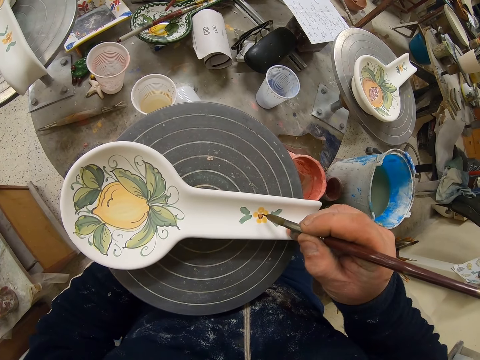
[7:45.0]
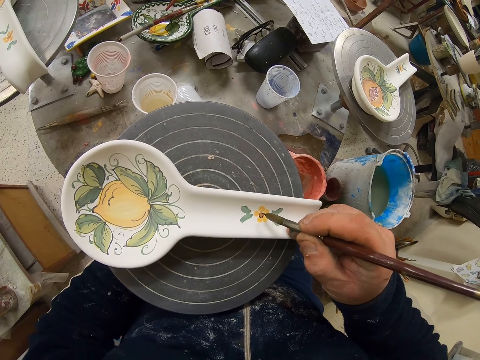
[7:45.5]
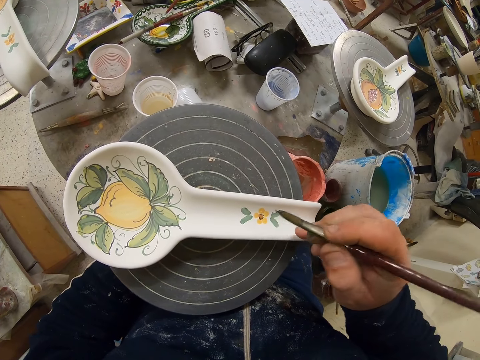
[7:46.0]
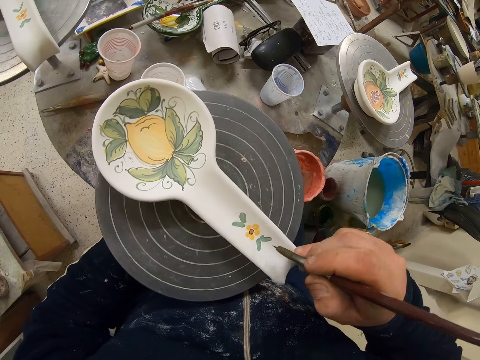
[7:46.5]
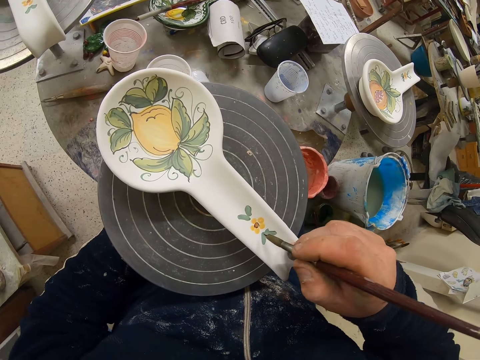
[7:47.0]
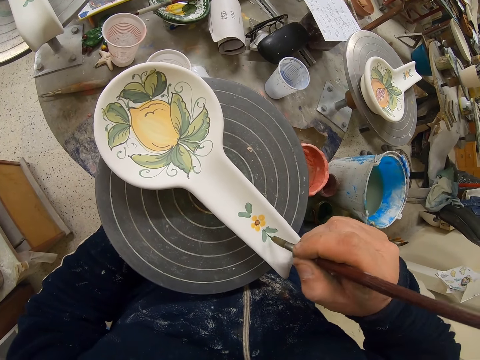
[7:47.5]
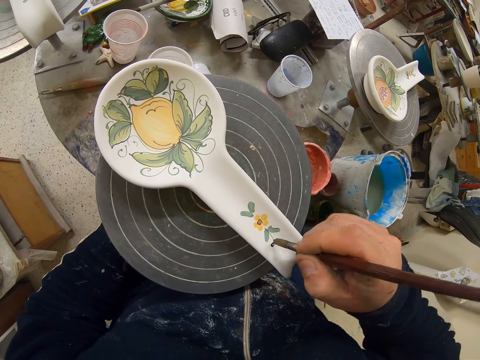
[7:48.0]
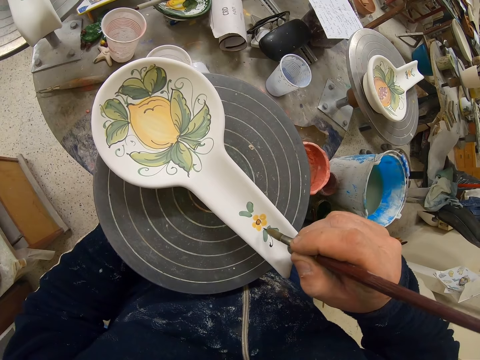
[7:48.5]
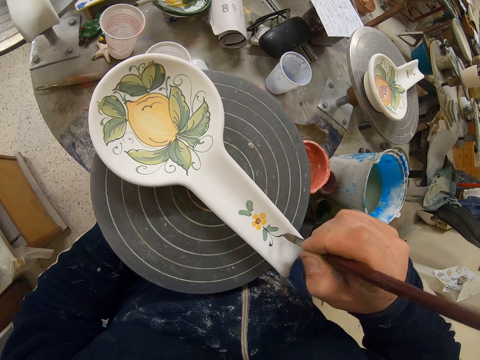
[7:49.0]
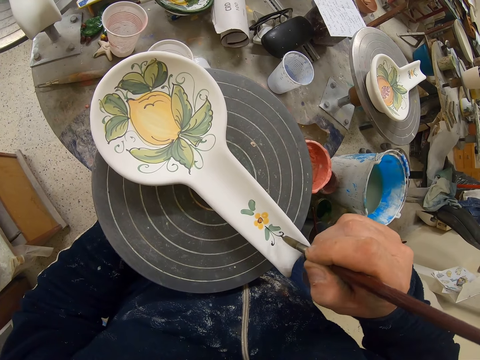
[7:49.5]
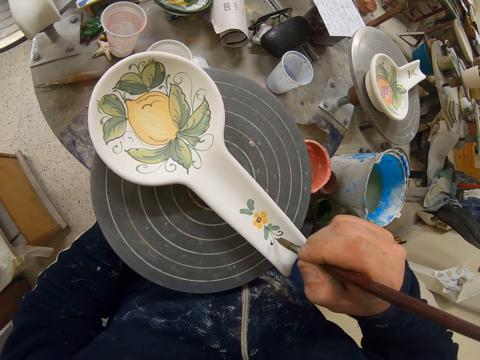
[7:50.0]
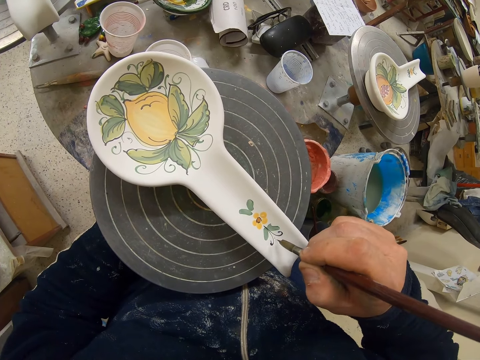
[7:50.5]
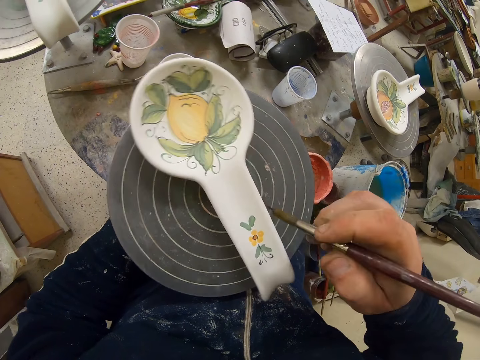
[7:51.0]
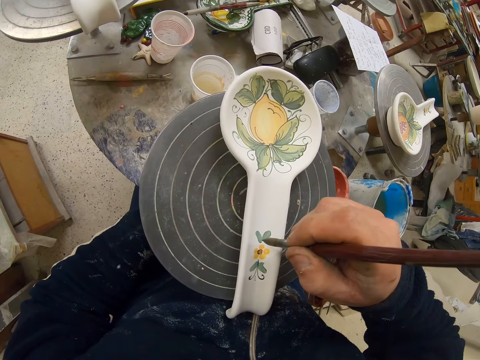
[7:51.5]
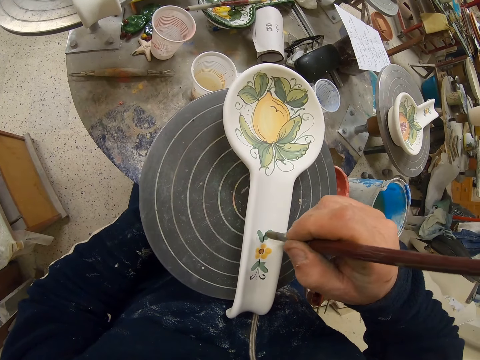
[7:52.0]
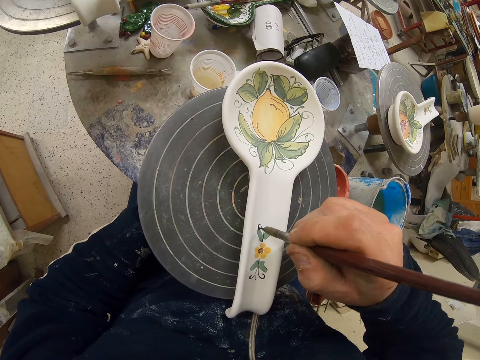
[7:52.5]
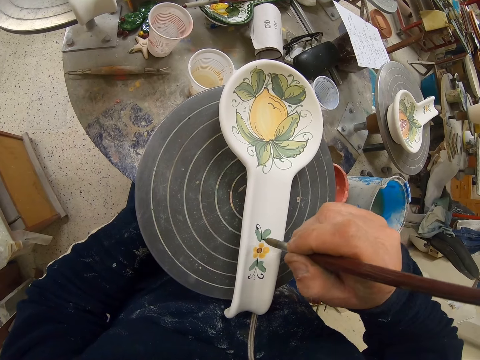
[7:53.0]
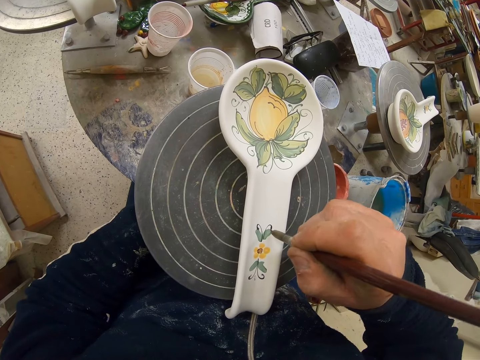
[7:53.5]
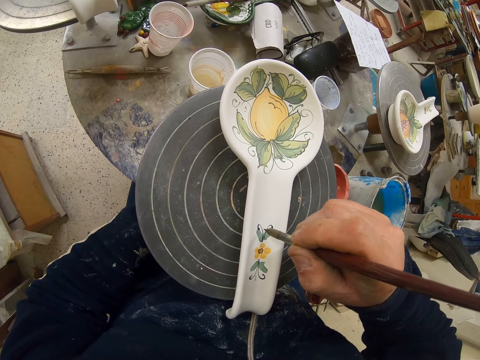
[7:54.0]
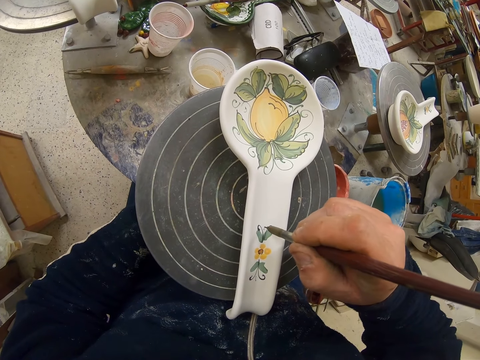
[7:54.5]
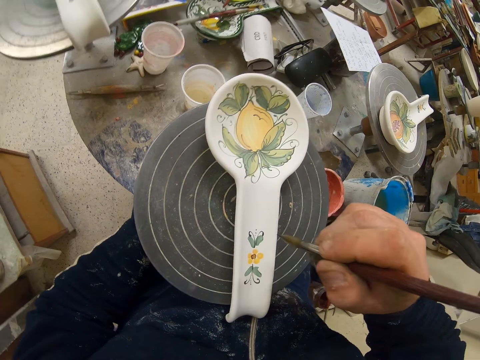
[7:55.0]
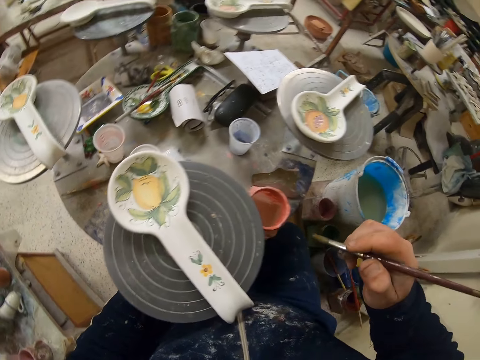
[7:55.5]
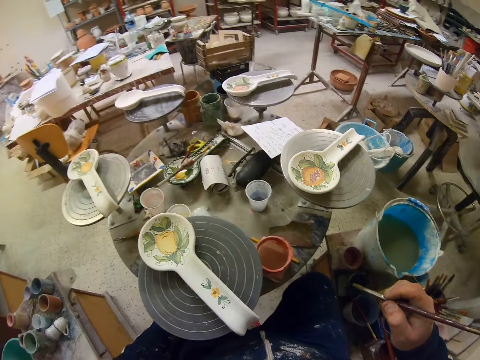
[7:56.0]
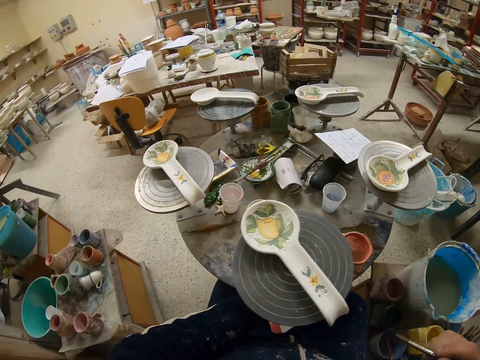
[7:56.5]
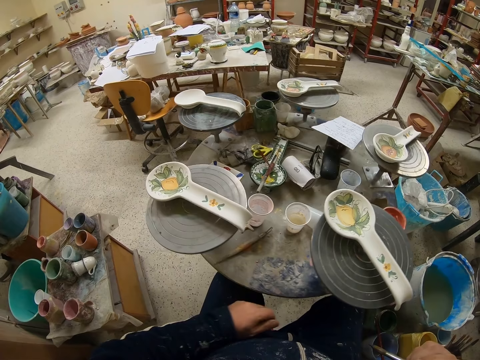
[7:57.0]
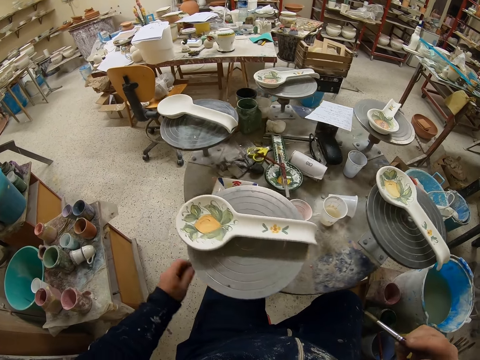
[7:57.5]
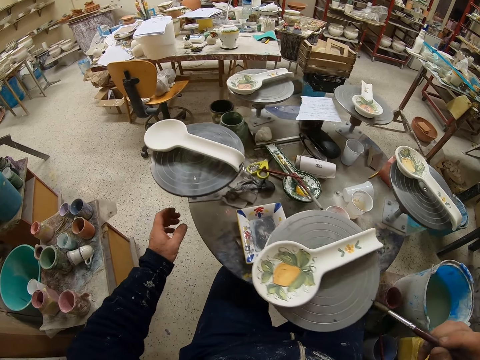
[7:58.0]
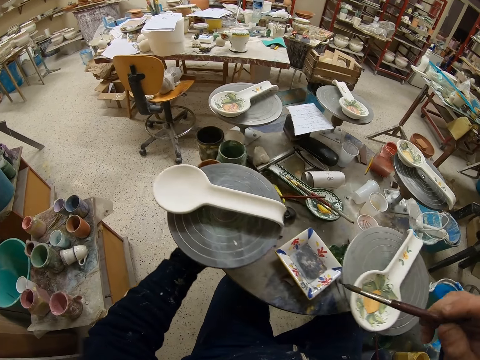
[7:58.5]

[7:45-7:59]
The camera wearer turns the table. They decorate the plate with the paint brush. They turn the table. They decorate the plate with the paint brush. They turn the table. They rotate the table again.

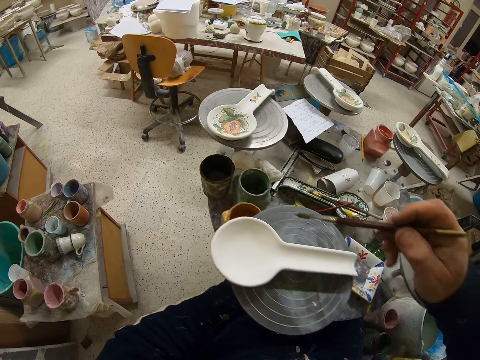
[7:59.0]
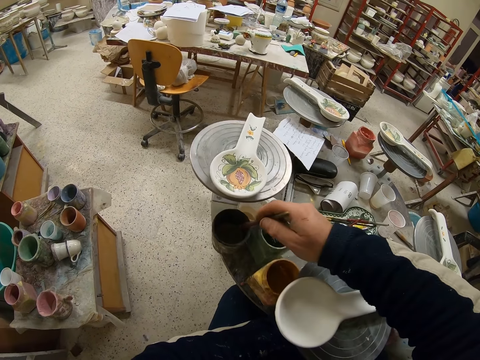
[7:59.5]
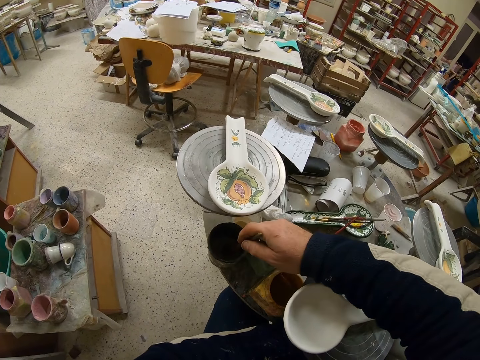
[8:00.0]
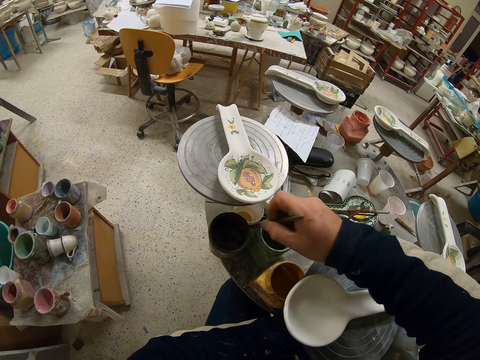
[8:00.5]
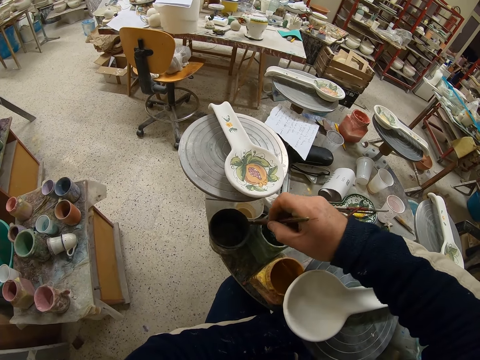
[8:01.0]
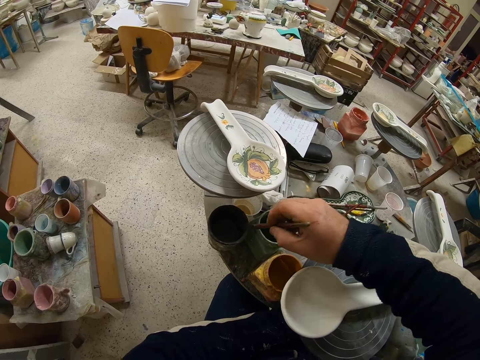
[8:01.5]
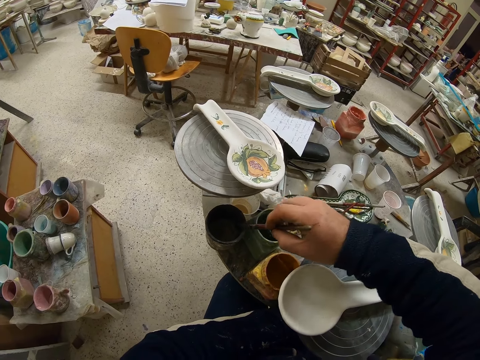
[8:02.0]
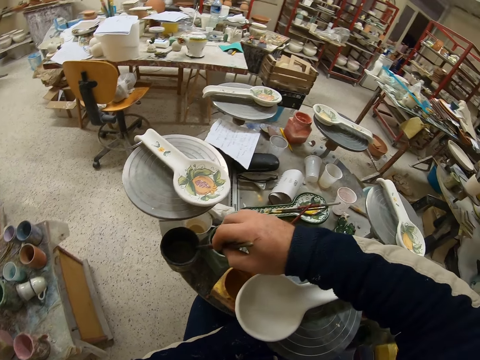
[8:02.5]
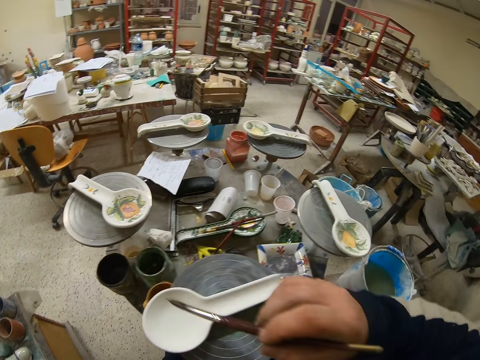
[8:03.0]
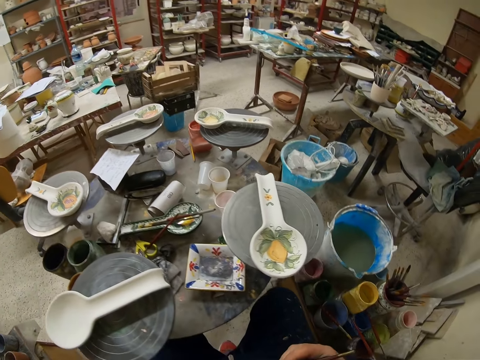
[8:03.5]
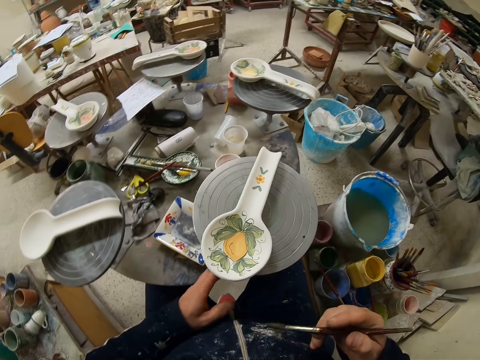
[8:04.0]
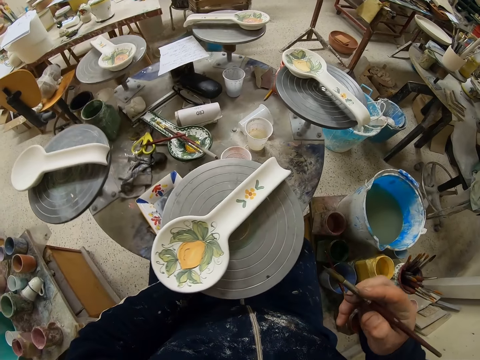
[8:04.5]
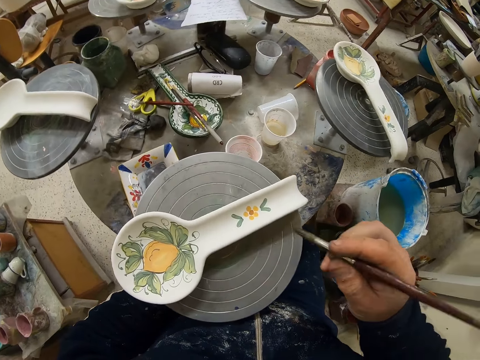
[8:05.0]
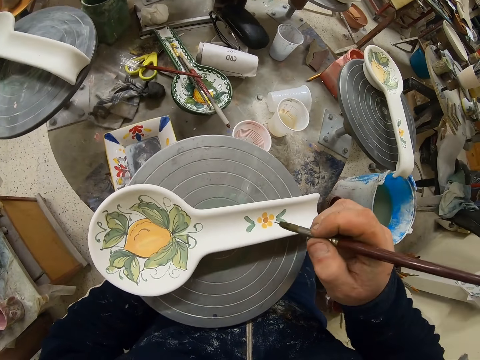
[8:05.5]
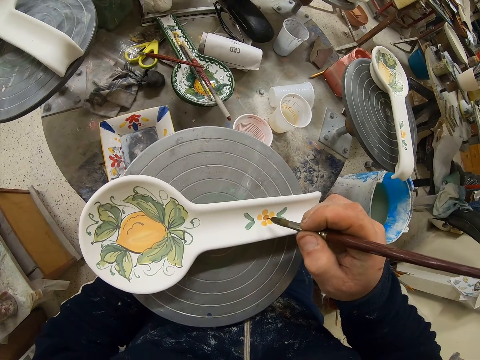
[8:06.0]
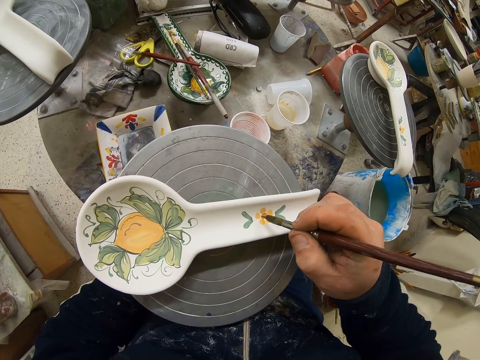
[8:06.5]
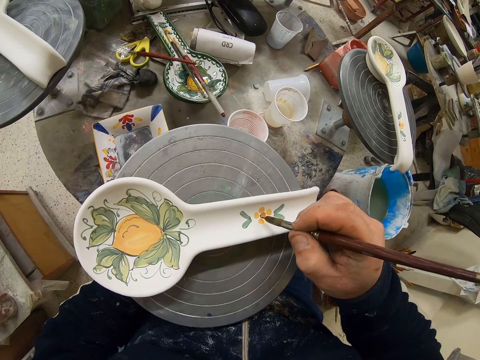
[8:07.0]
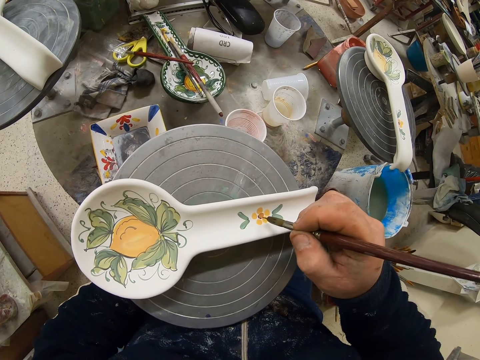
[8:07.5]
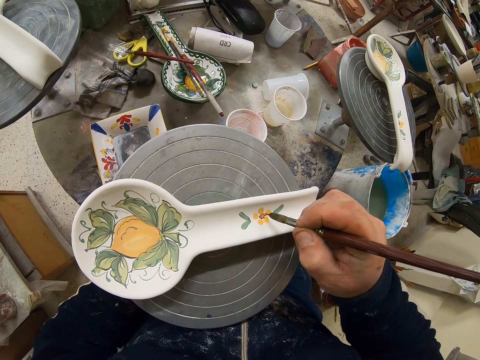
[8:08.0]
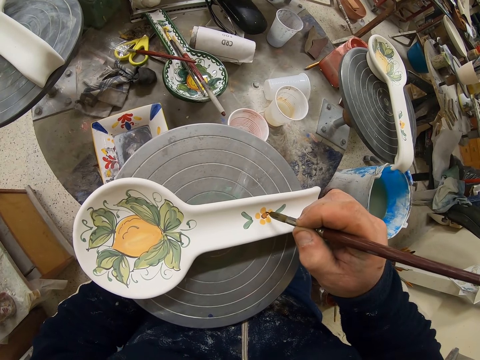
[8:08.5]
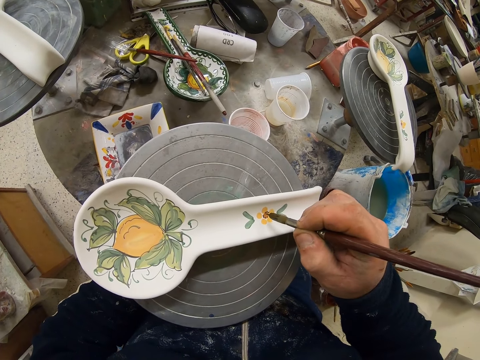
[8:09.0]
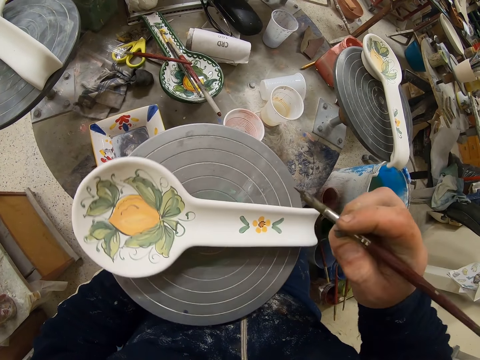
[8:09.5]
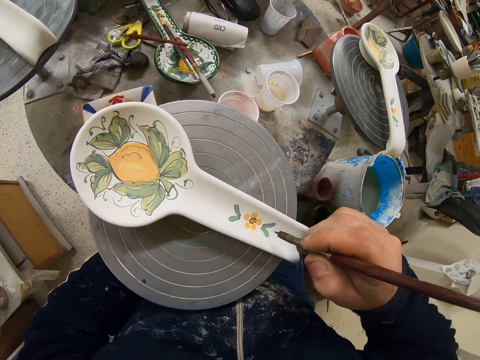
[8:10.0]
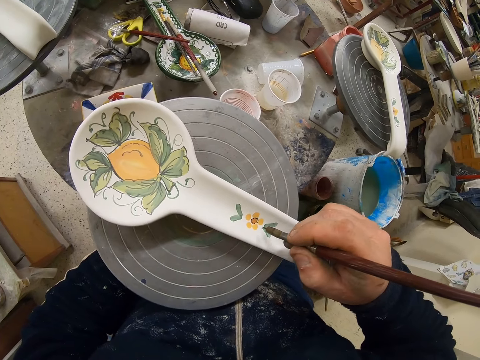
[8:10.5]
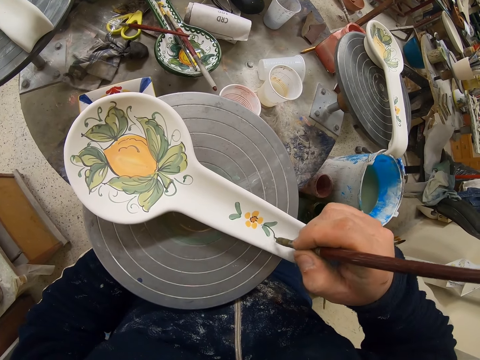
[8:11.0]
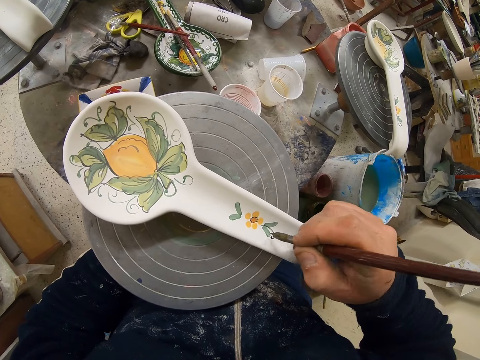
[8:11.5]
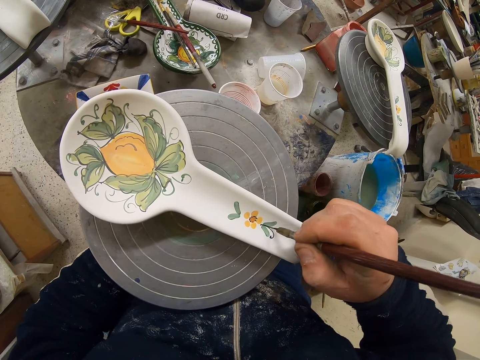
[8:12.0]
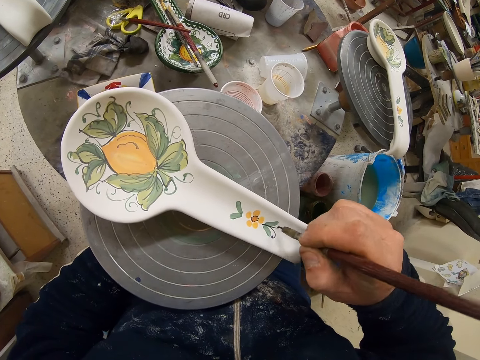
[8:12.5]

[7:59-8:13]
The camera wearer dips the paint brush in the paint can. They rub the paint brush on the paint can. They turn the table. They decorate the plate or spoon with the paint brush. They turn the table. They decorate the plate with the paint brush.
